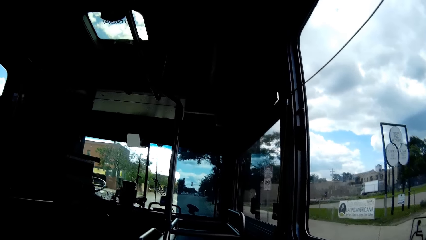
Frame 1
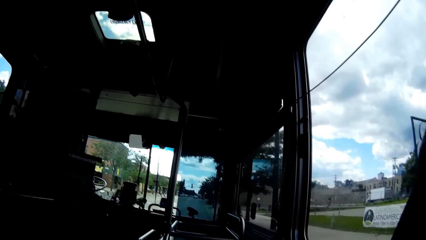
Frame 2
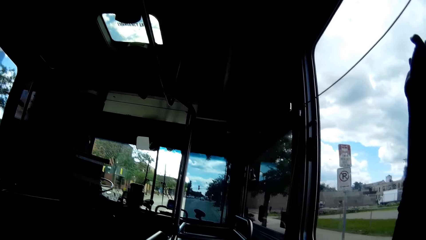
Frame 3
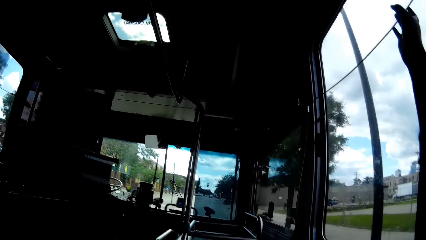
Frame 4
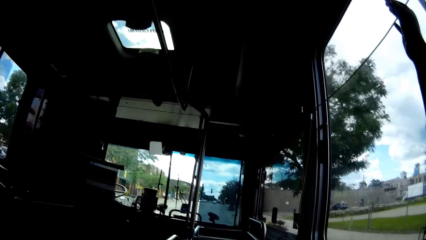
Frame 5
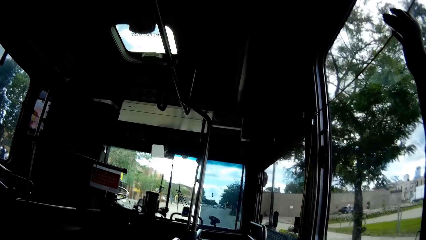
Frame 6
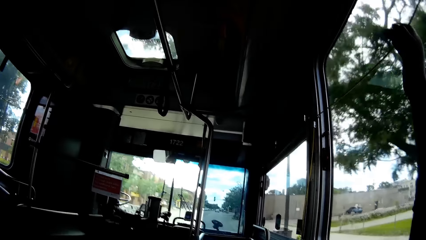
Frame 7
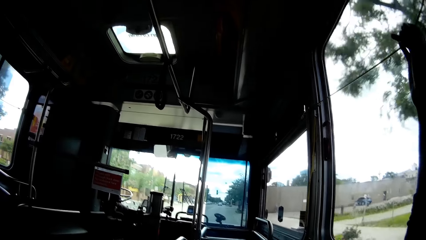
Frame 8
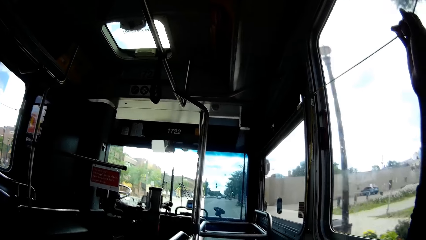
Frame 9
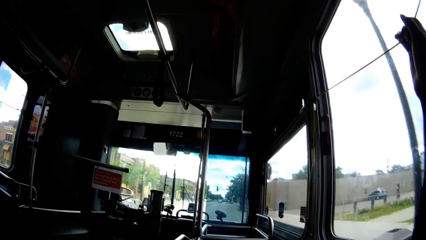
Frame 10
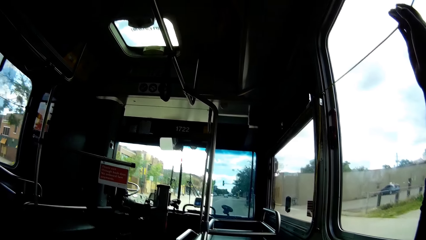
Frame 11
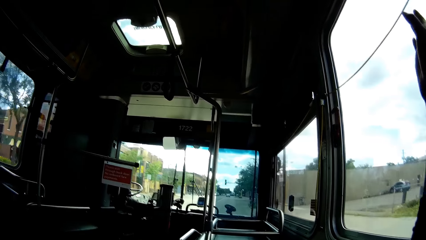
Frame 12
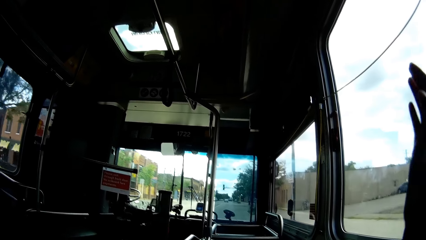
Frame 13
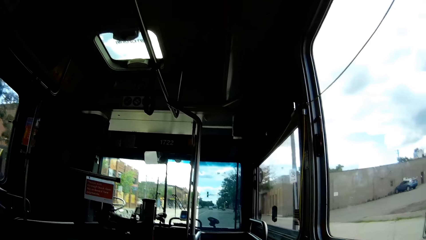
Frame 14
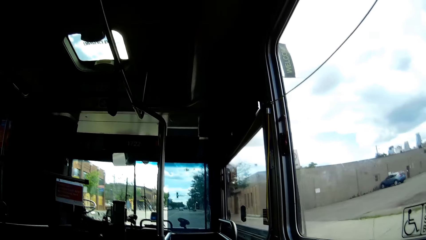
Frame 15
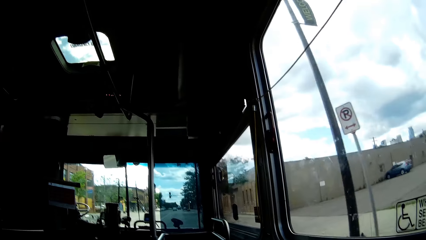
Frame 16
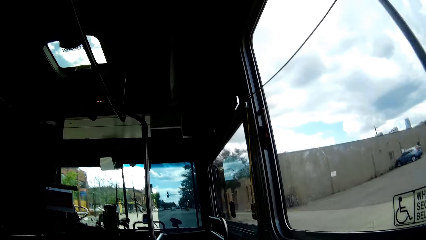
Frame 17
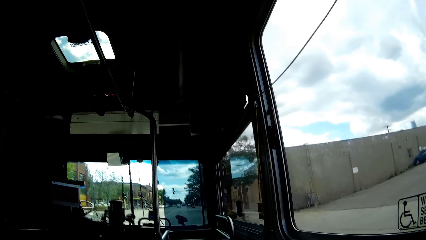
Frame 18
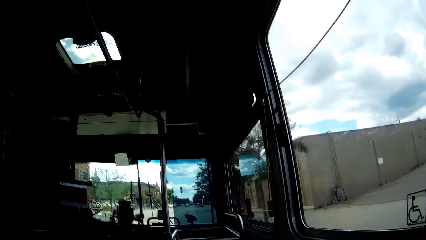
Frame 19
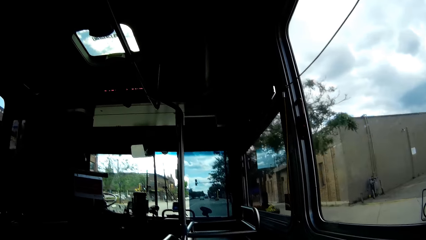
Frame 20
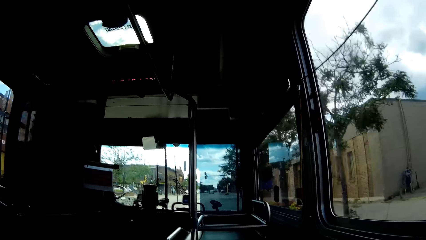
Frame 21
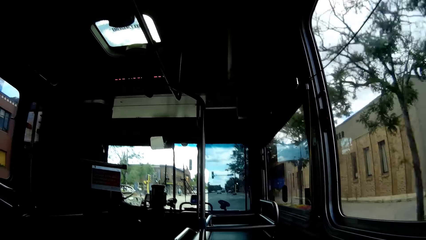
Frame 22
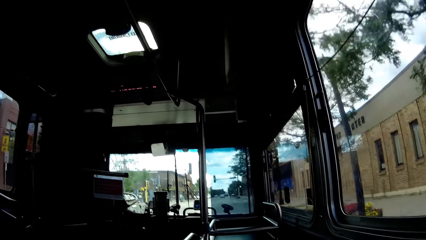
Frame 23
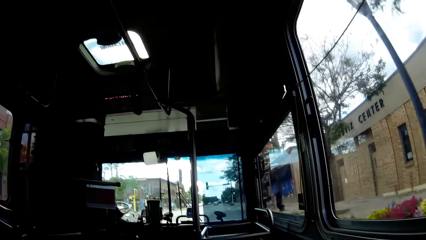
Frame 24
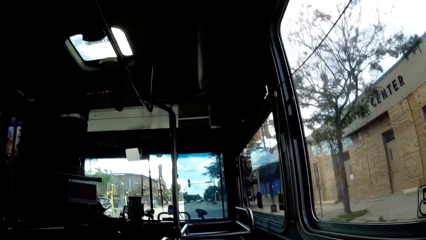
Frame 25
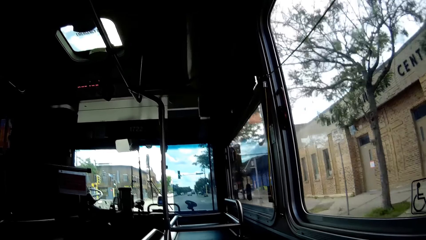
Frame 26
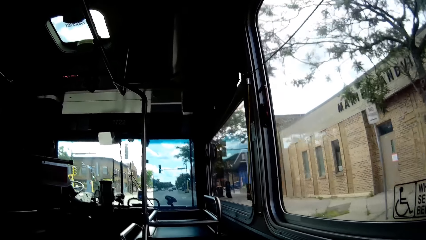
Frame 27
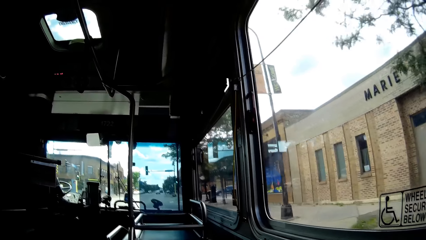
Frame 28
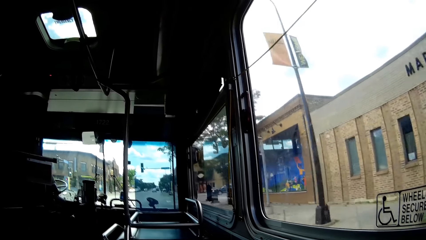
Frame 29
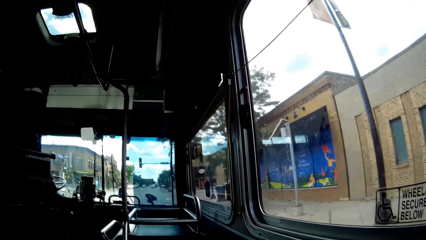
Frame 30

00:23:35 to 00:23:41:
The camera wearer pulls the bus stop request cord.

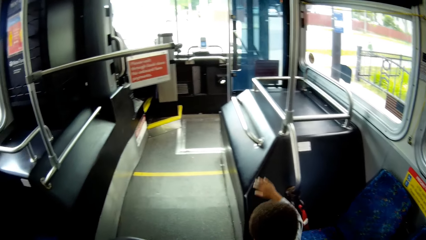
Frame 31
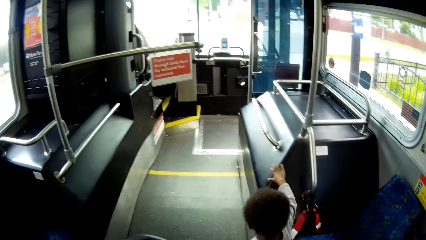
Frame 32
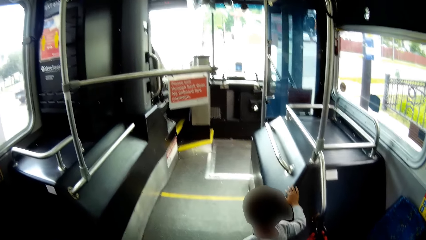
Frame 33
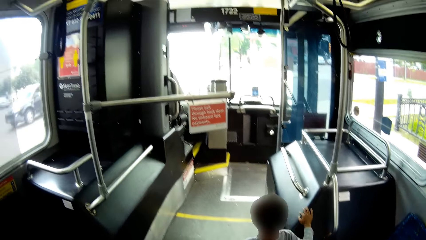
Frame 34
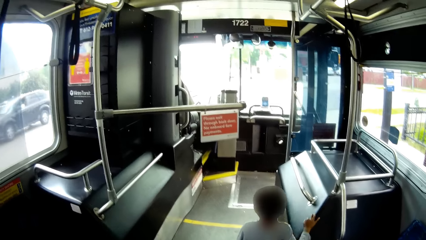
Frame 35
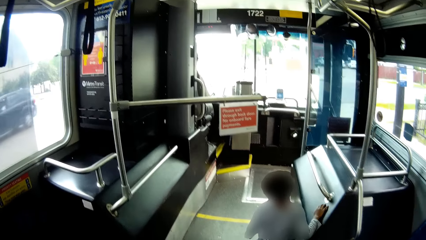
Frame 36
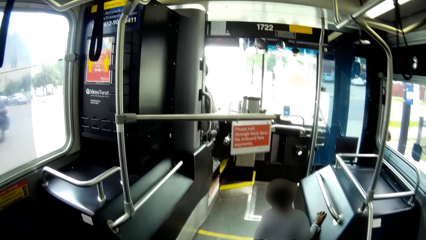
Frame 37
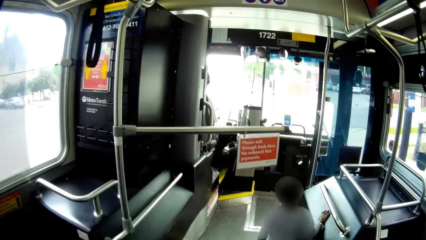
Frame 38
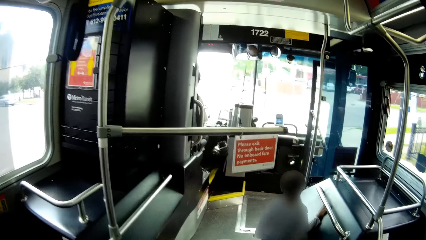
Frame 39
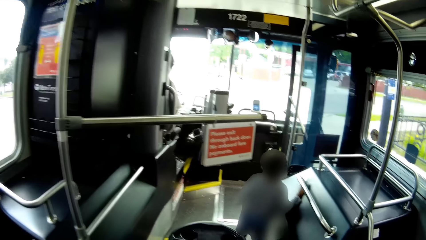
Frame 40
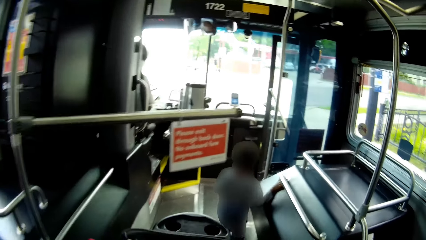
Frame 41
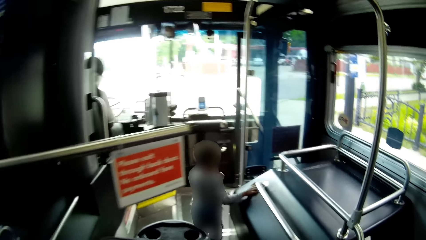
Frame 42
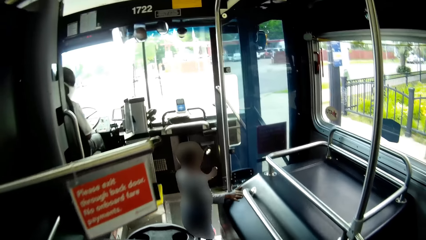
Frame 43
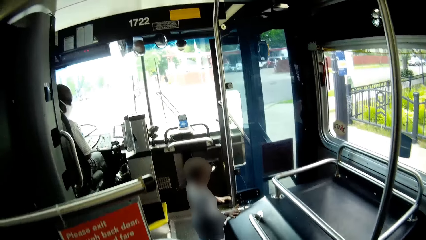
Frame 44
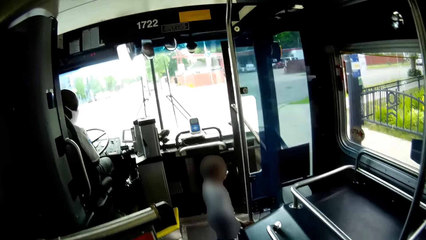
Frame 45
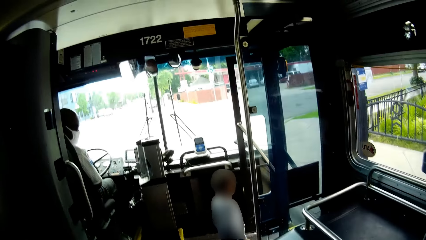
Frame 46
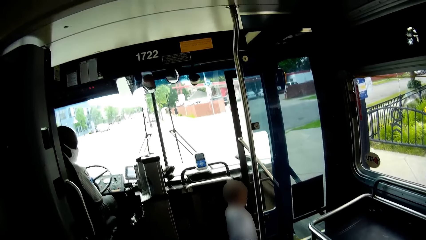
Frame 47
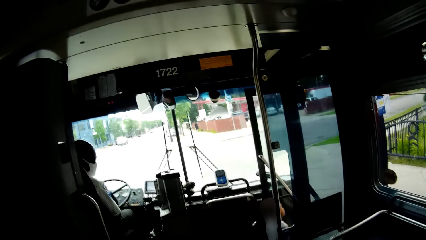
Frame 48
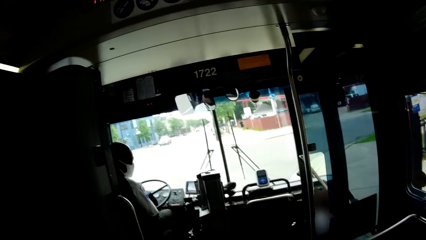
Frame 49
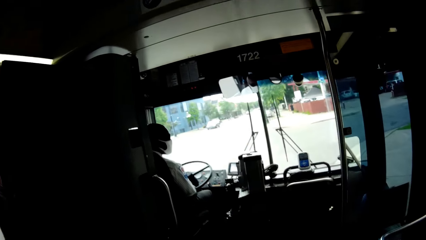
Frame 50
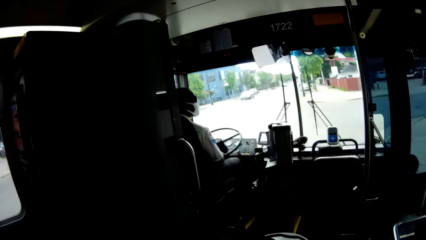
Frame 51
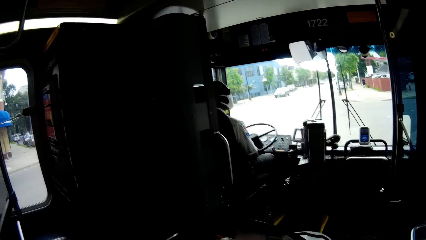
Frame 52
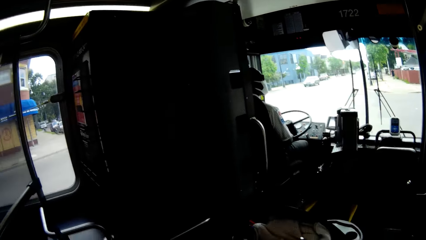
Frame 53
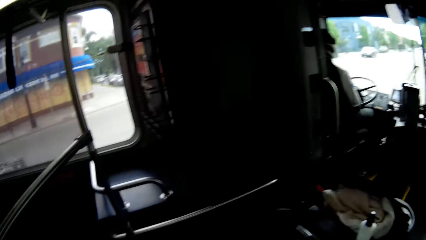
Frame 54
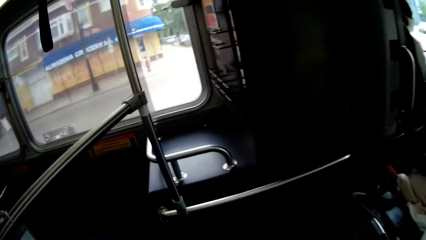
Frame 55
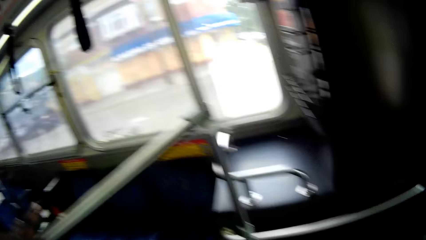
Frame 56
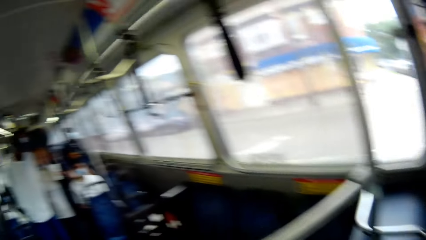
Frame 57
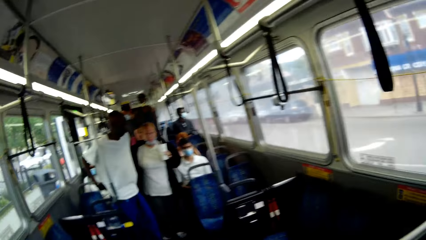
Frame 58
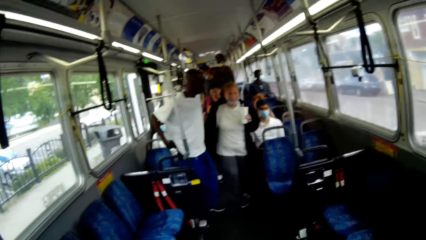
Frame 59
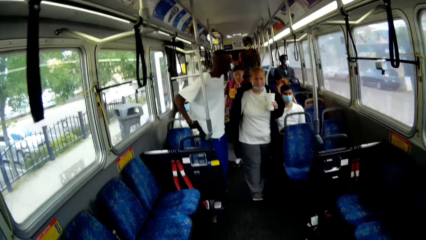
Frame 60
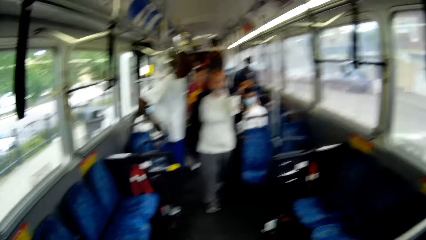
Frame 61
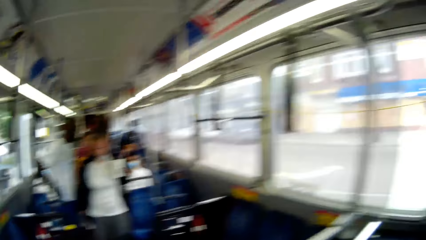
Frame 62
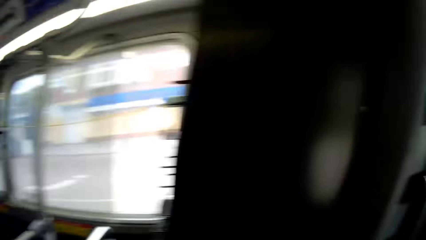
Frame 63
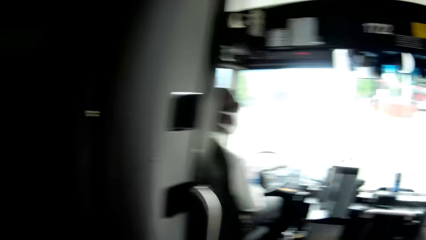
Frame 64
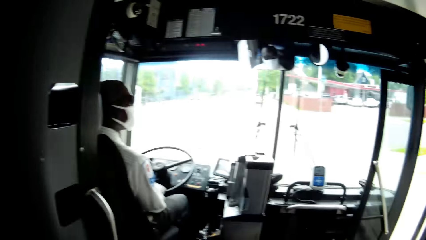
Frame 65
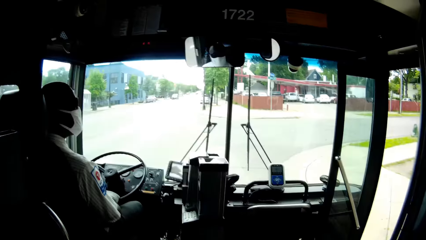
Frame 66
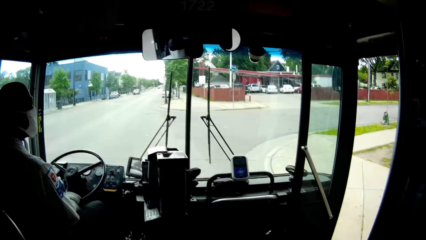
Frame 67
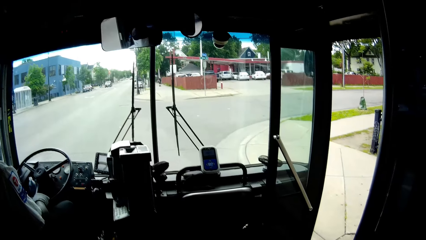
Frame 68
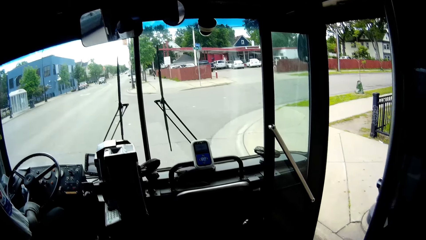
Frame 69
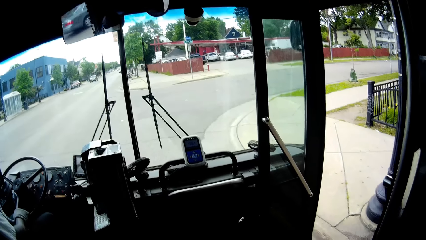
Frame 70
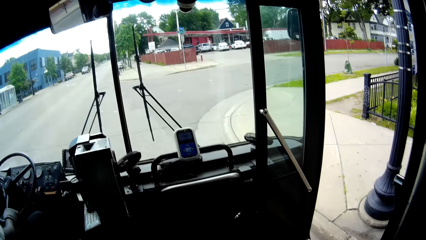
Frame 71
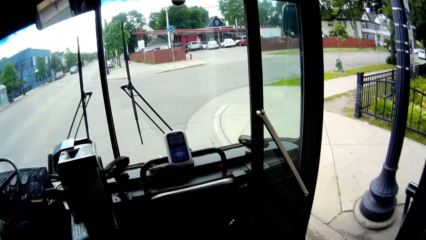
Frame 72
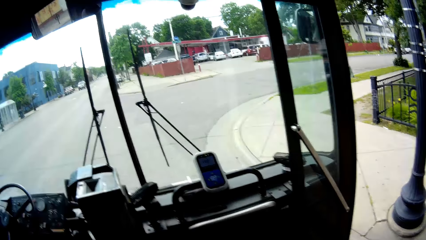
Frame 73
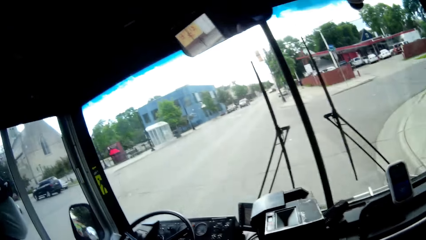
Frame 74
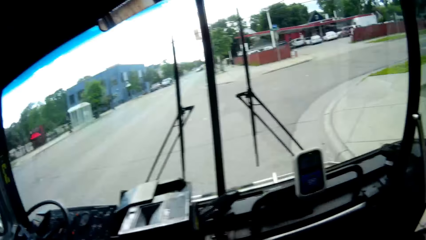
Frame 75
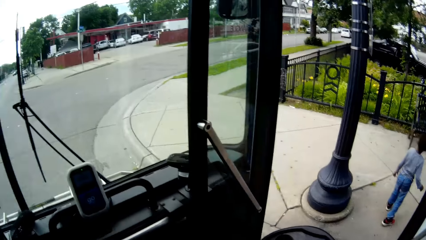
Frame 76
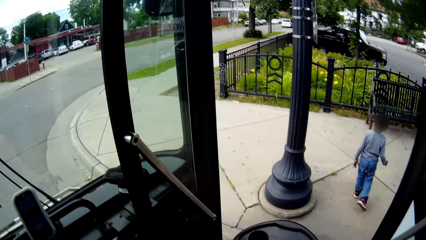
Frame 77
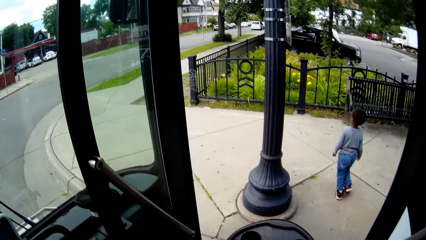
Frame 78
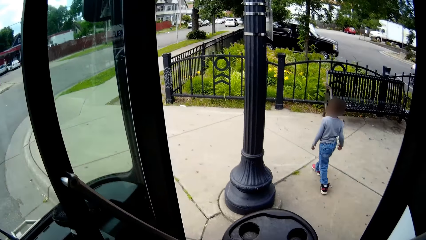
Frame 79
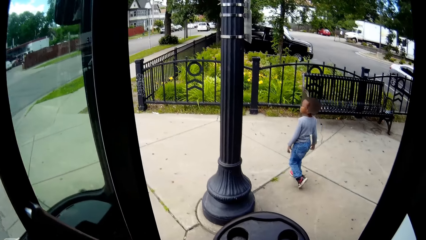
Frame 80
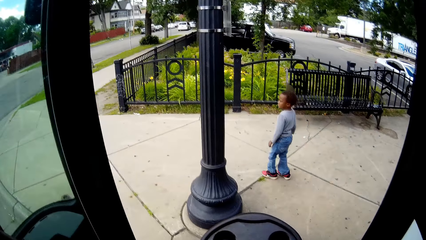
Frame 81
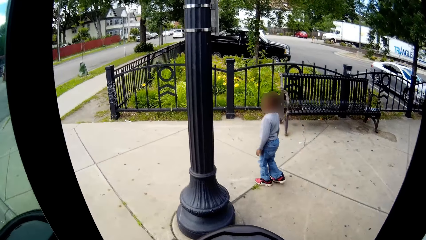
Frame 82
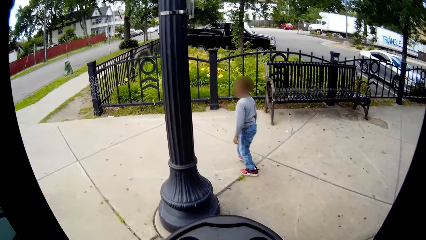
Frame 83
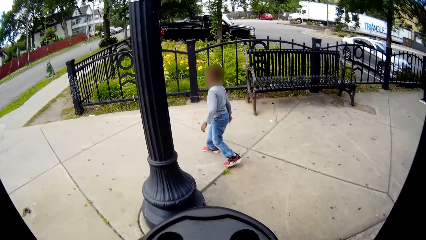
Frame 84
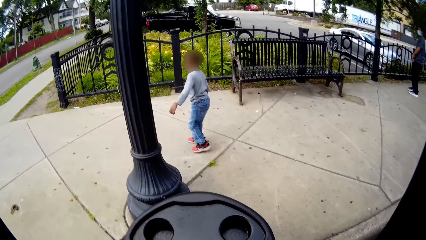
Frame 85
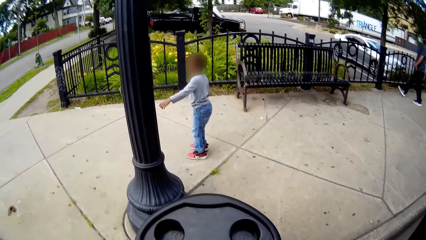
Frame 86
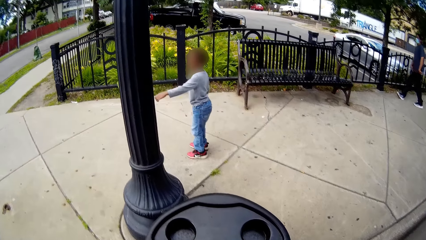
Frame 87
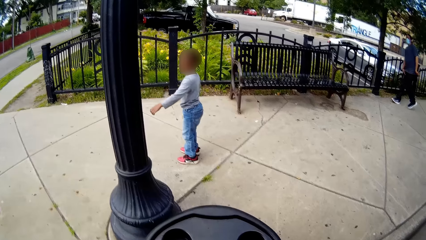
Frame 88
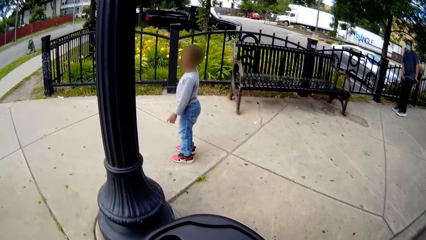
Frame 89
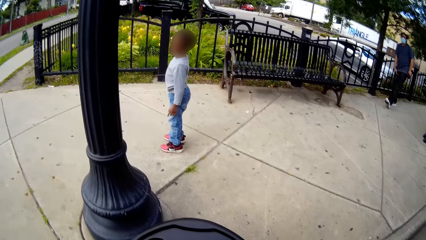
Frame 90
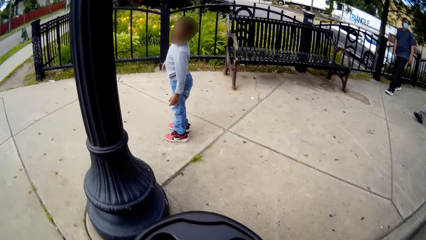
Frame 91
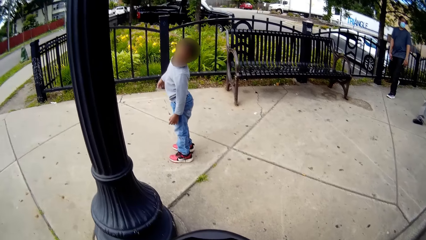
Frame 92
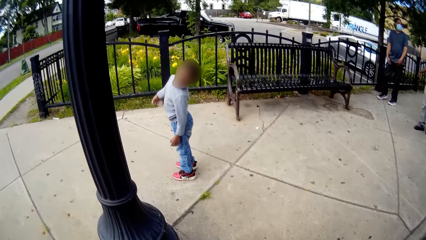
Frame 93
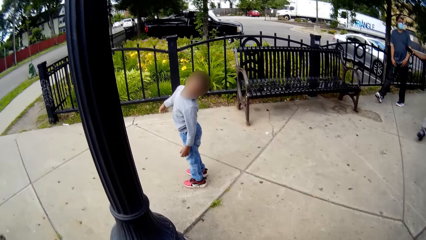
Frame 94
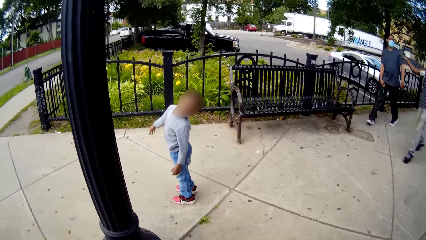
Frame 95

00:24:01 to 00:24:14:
The boy walks in front of the camera wearer. The camera wearer alights from the bus. The boy alights from the bus. The camera wearer looks at the people at the rear of the bus. They alight from the bus. They talk to the driver. The boy talks to the camera wearer.
